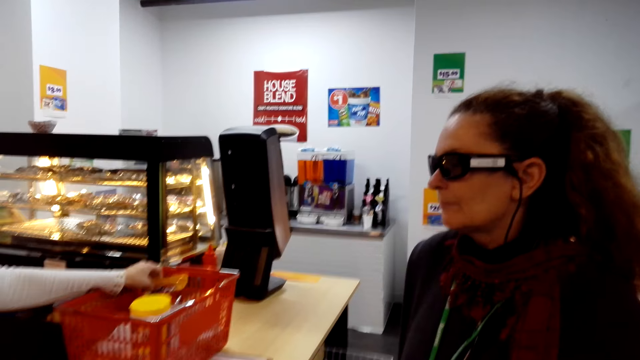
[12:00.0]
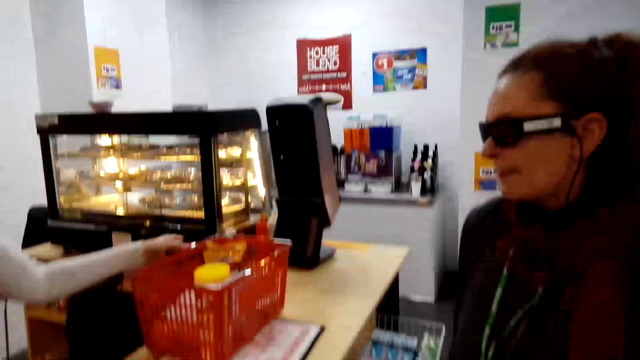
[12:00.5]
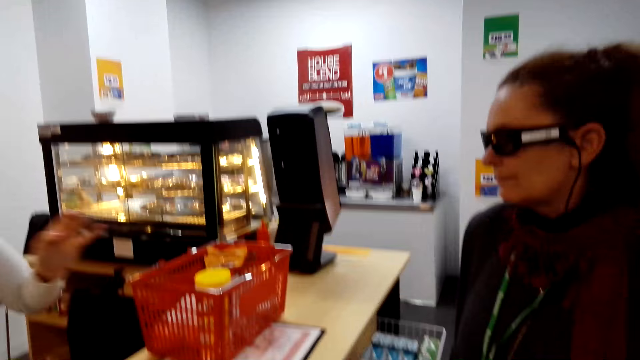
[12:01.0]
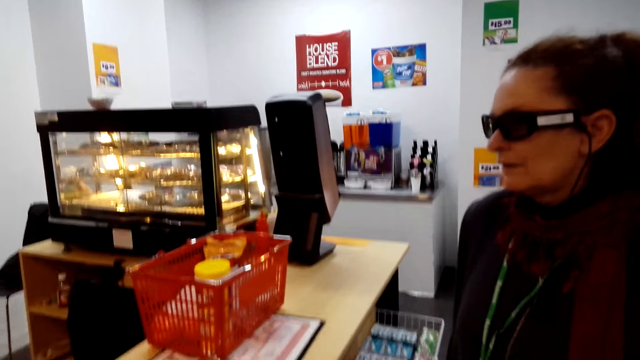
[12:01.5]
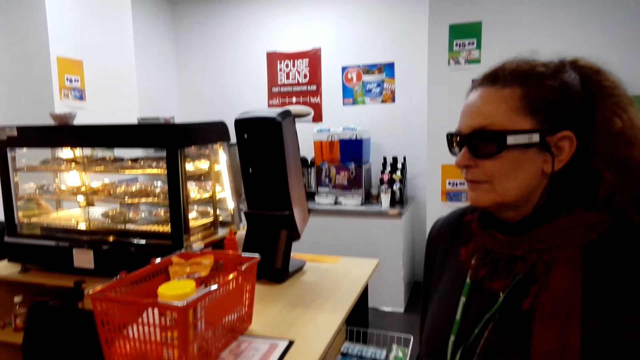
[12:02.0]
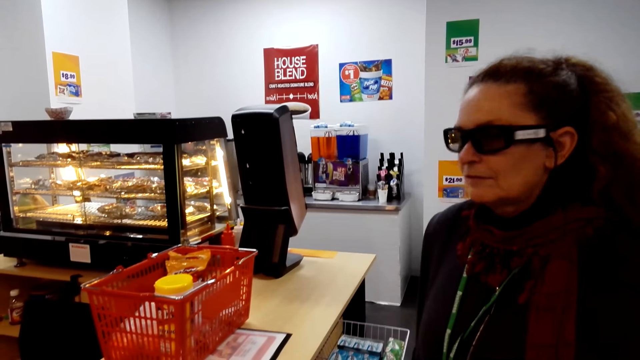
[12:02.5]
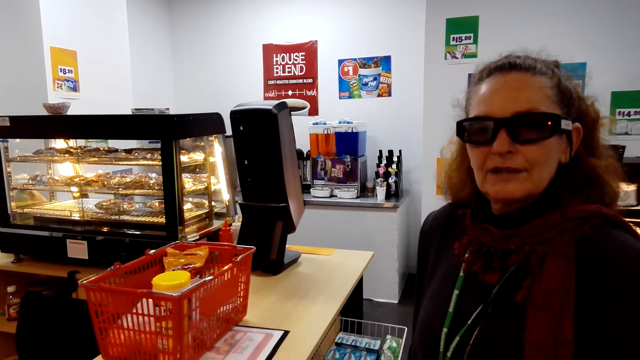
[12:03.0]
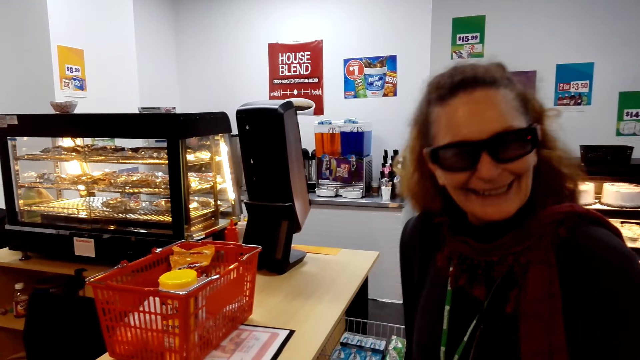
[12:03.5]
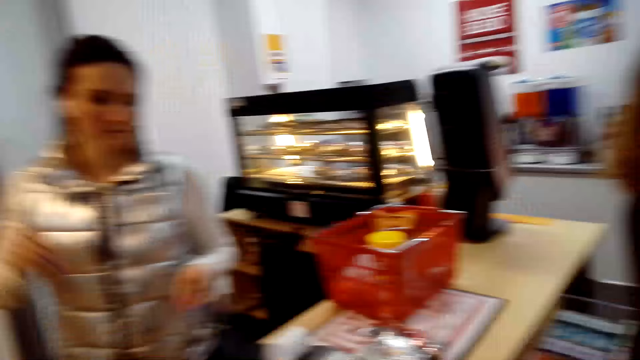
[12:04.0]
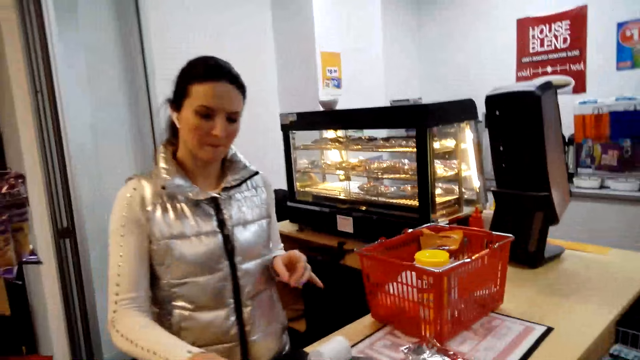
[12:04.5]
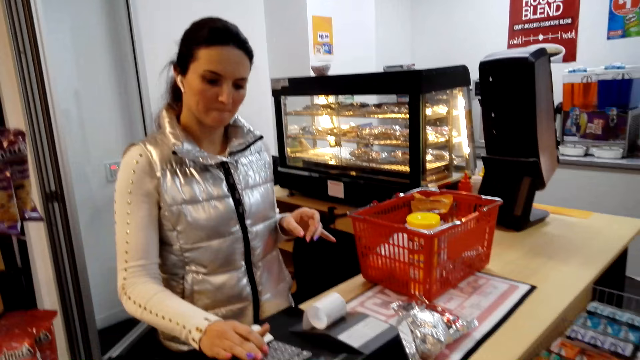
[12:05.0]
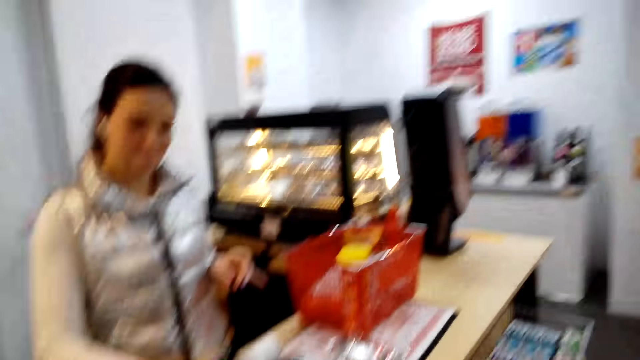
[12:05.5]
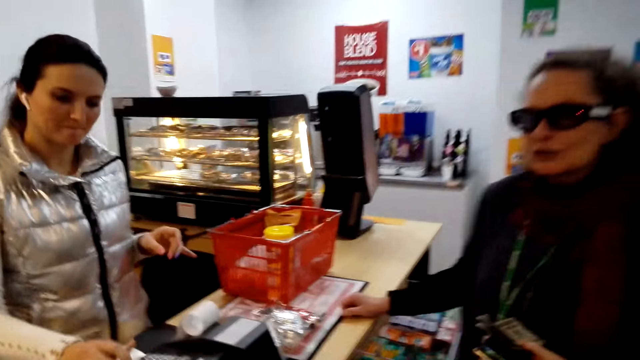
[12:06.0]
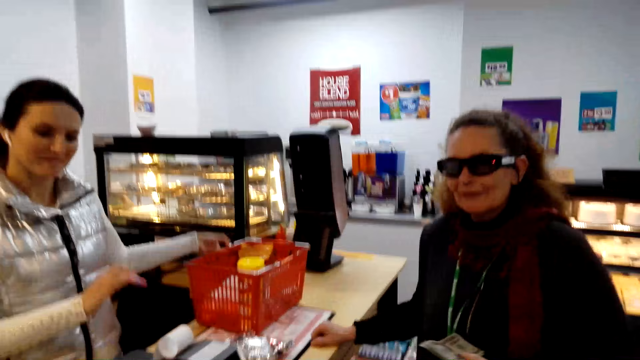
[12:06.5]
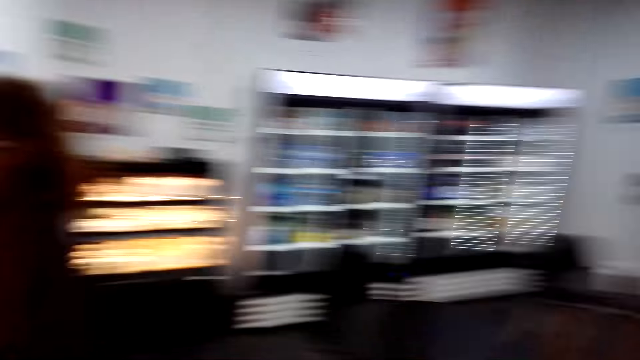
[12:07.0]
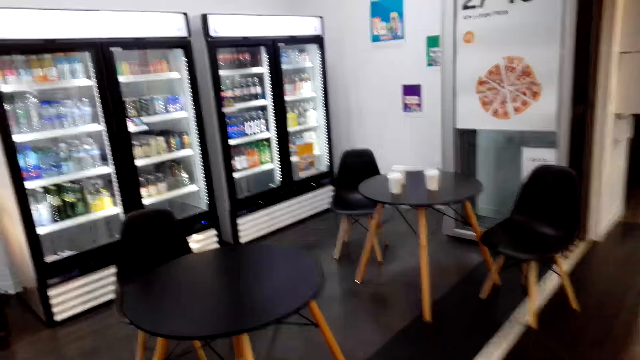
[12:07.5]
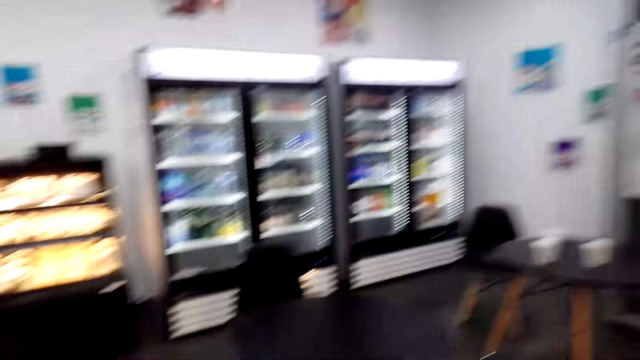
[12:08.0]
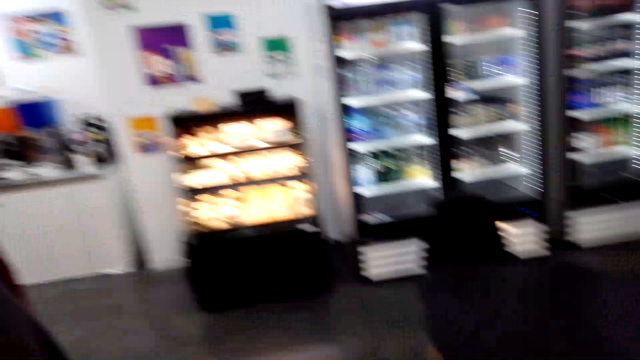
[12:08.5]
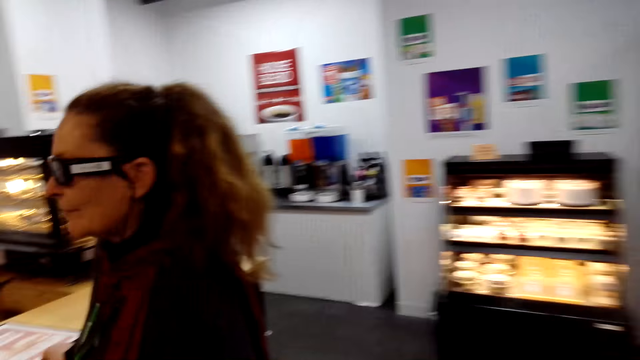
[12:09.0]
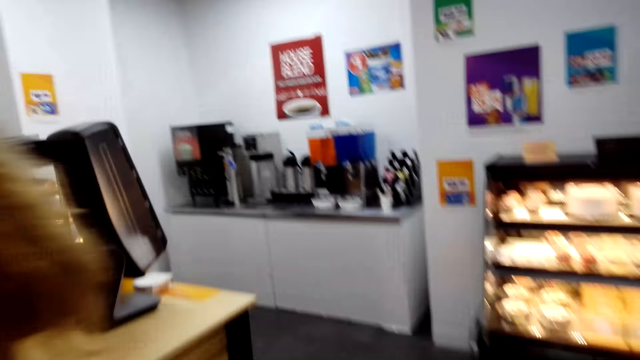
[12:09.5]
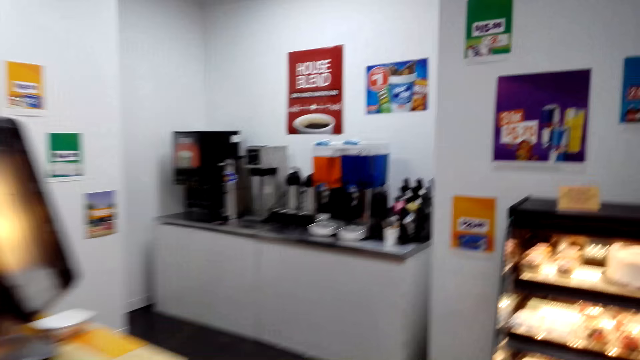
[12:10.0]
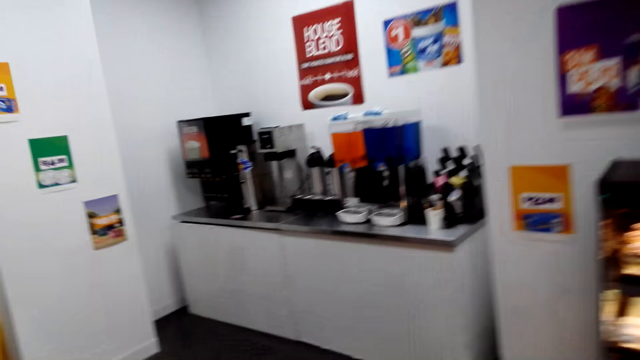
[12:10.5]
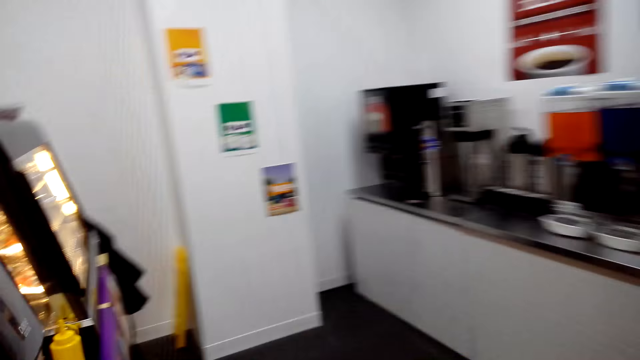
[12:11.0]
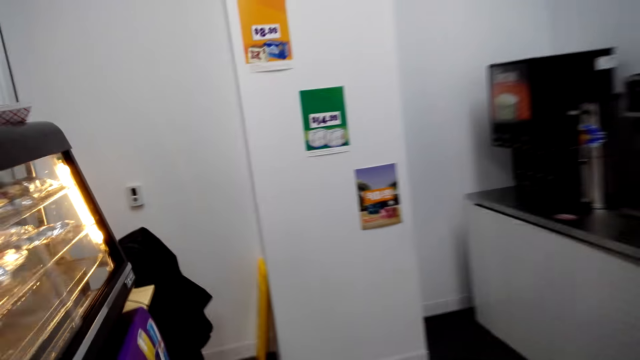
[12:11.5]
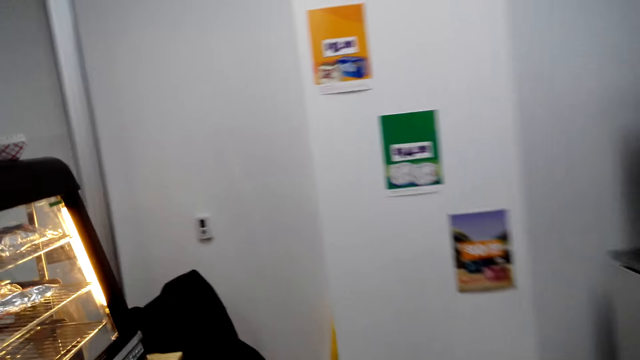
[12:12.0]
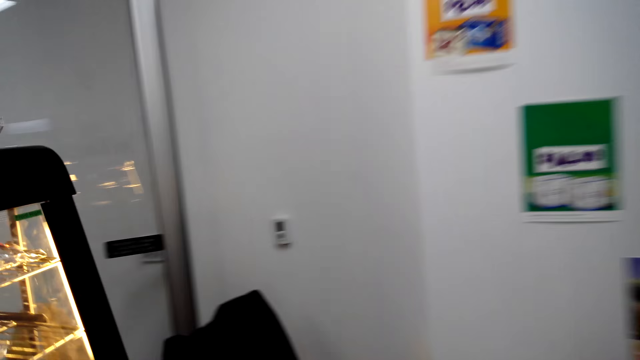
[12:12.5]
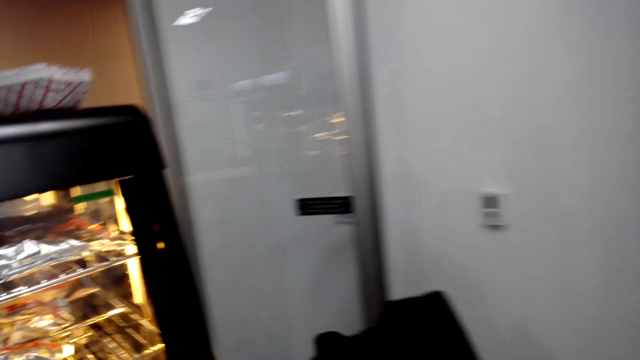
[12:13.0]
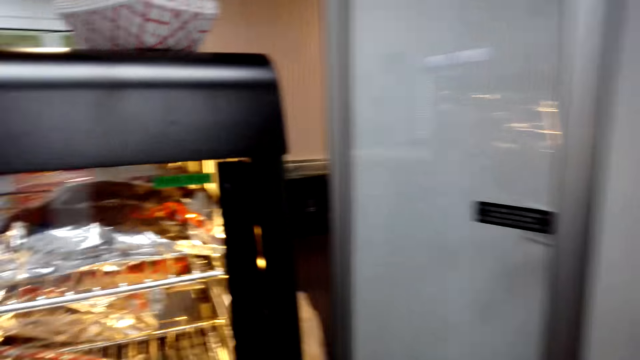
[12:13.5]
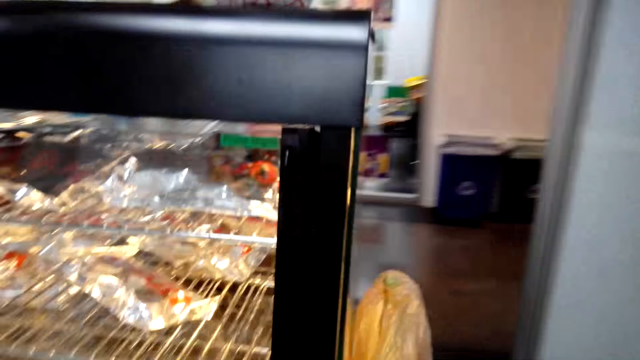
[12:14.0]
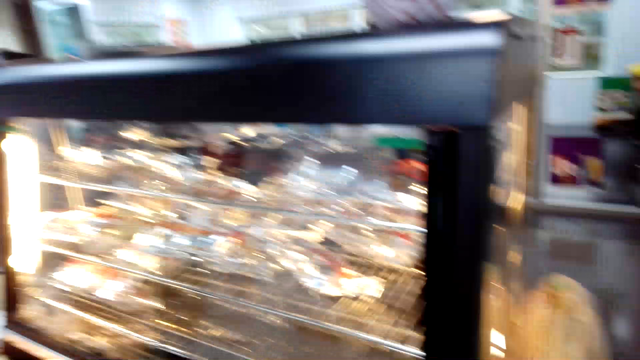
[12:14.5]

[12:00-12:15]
The camera wearer walks in the store.

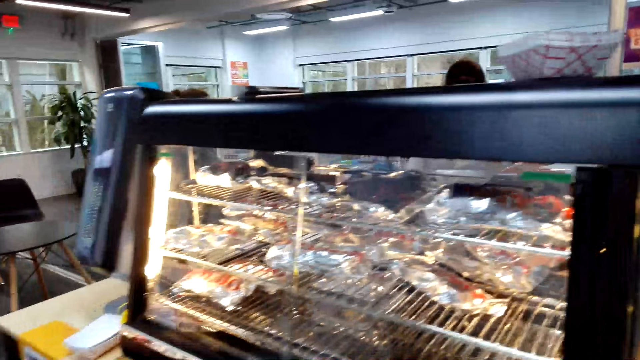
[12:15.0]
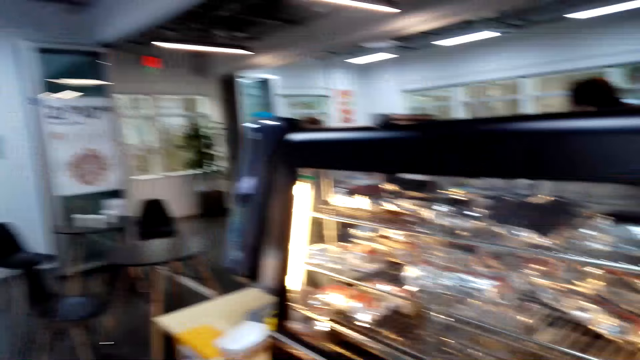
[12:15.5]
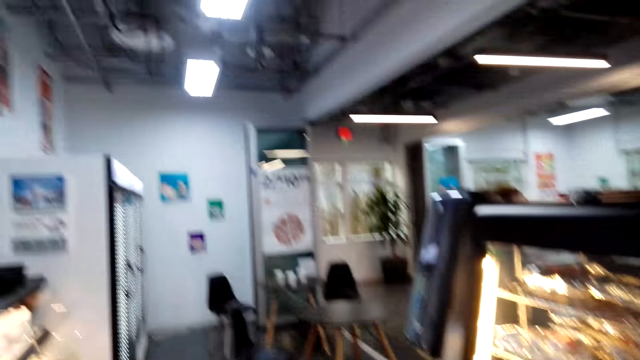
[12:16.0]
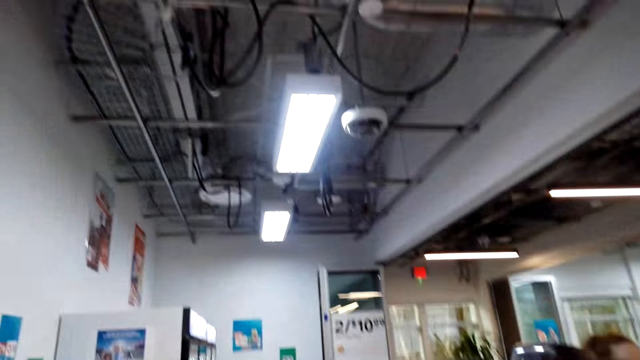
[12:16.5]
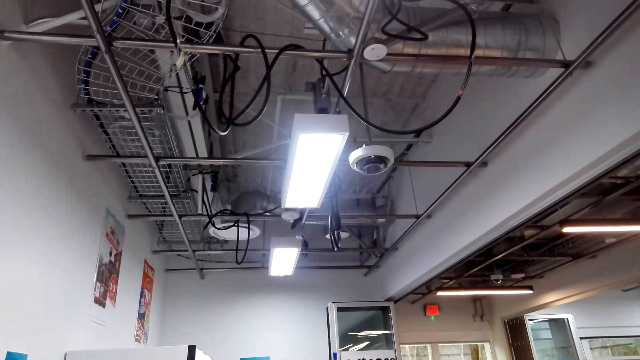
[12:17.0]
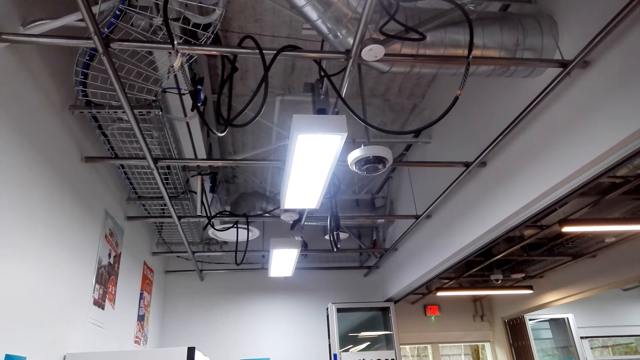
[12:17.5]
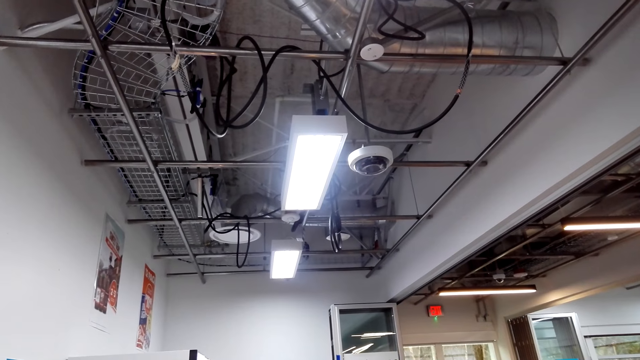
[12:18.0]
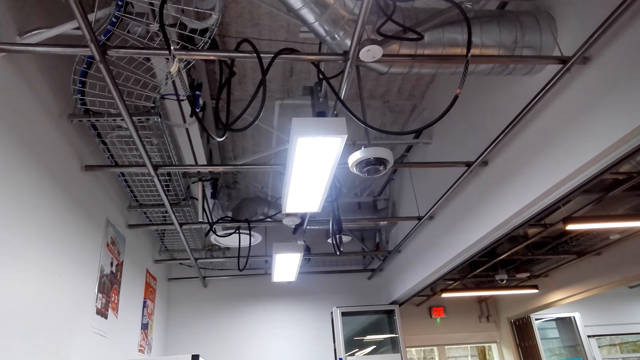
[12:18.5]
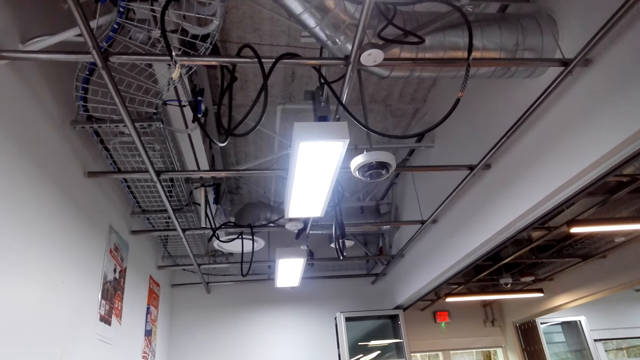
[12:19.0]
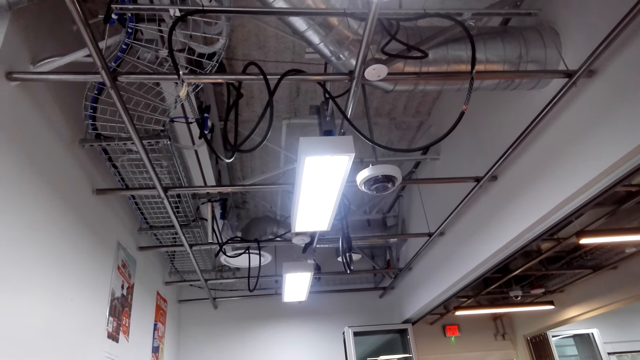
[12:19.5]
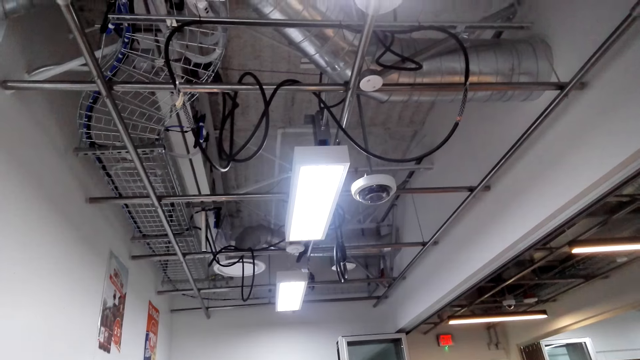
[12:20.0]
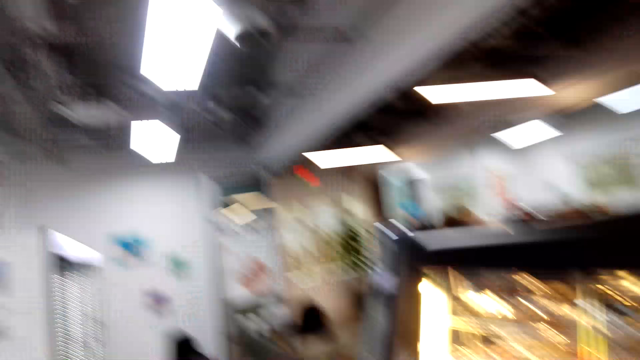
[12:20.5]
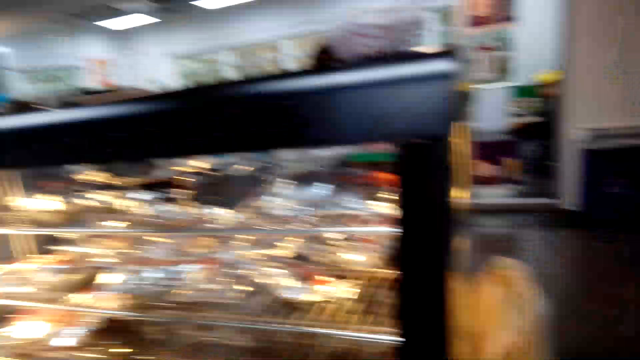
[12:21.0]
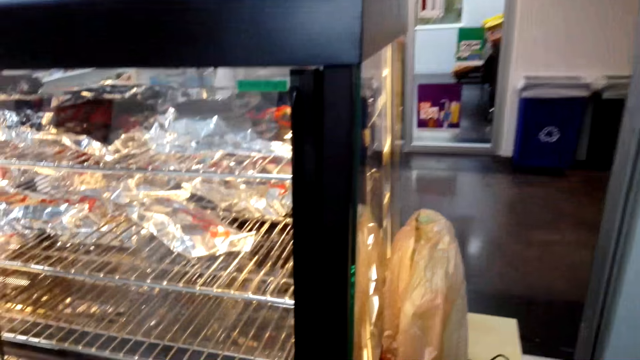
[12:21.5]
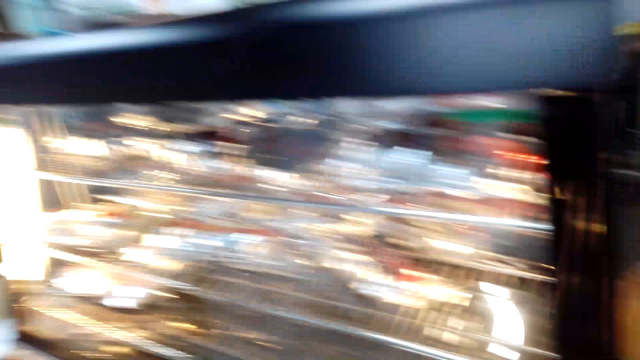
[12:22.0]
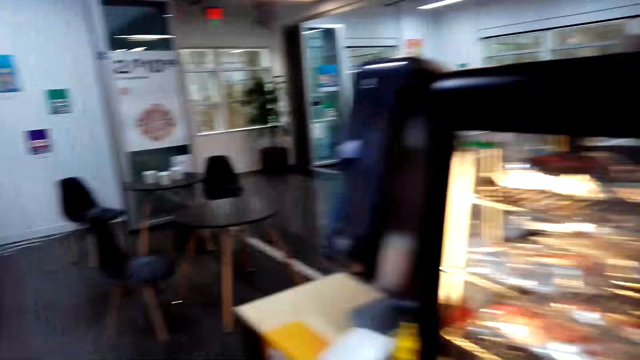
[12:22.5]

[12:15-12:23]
The camera wearer looks up.
